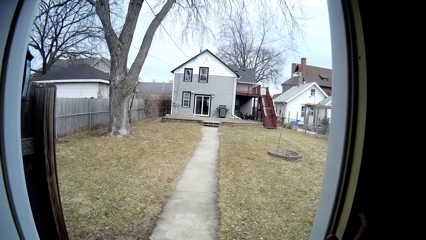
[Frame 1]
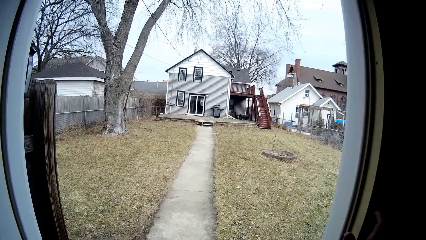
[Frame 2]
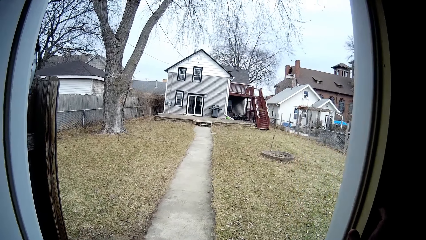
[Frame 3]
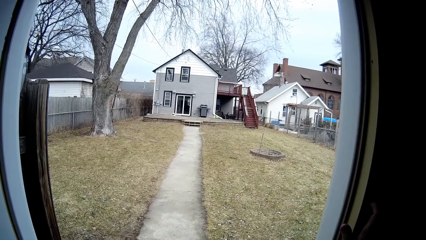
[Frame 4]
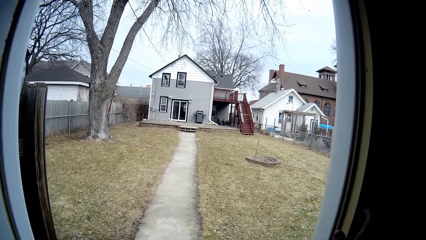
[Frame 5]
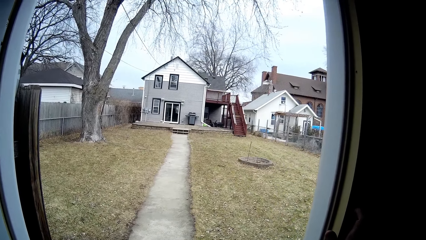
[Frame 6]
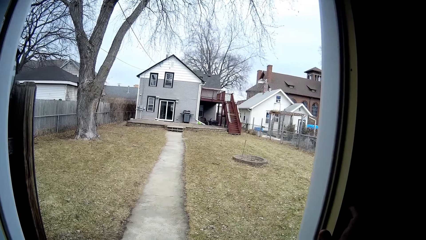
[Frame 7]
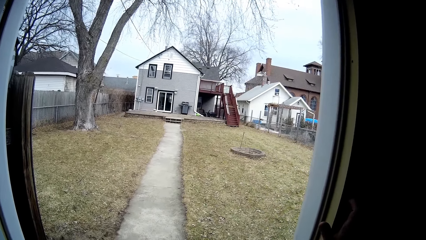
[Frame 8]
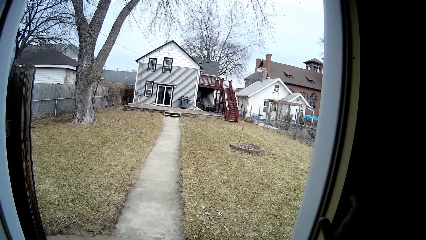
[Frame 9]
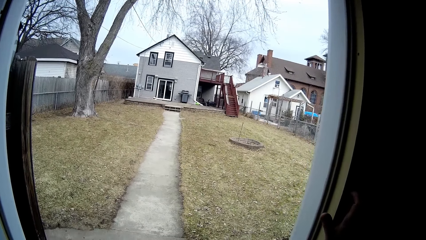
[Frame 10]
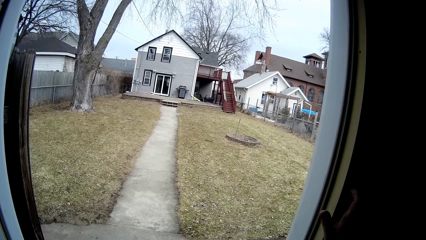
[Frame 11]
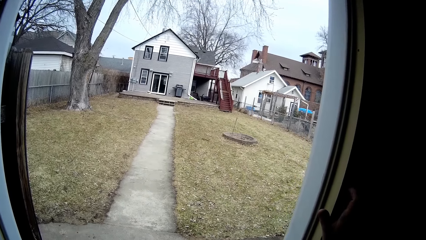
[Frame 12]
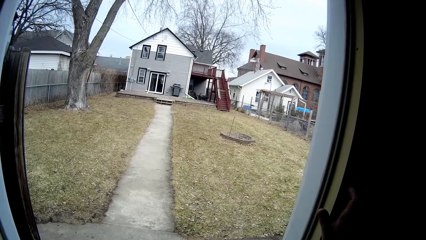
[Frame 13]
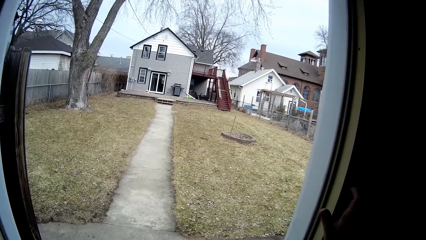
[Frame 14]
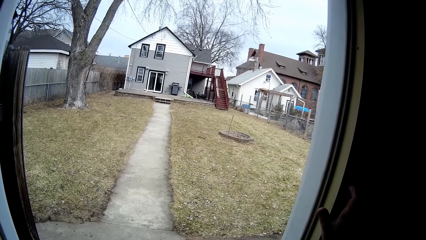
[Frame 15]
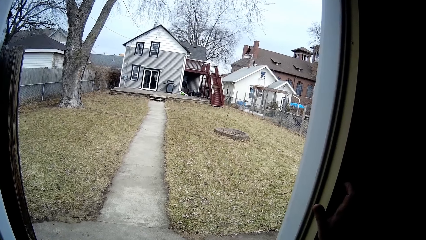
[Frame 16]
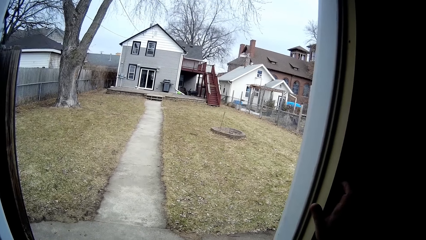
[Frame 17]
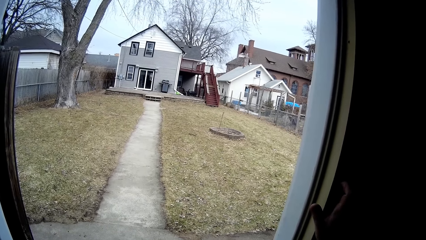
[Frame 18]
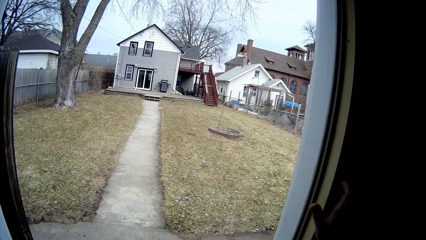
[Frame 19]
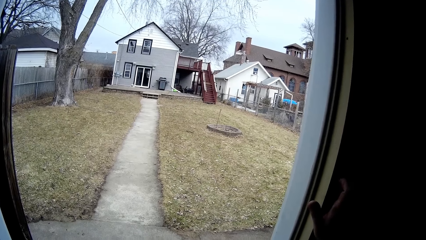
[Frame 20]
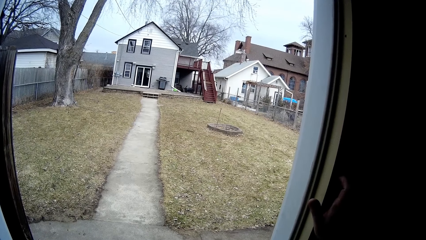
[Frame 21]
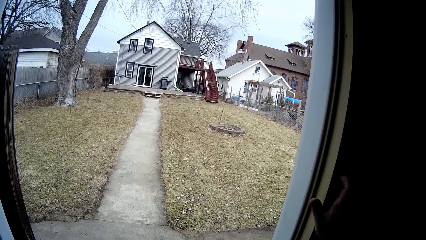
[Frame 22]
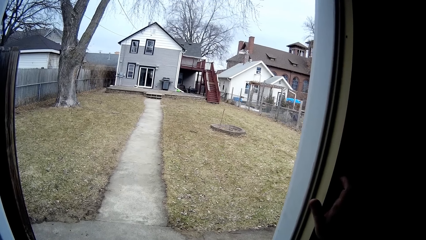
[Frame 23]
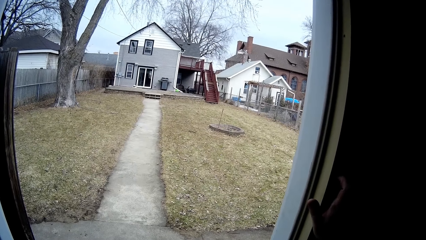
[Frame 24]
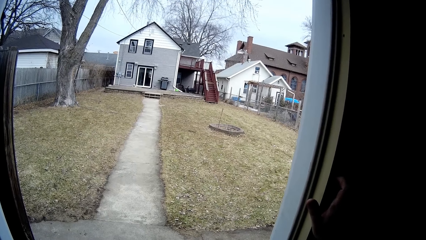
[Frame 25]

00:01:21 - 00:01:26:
The camera wearer looks around.
